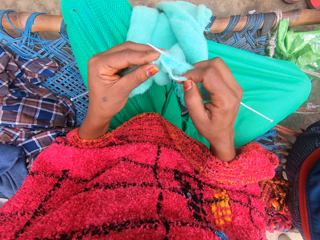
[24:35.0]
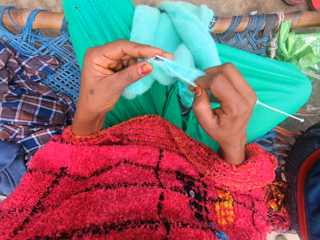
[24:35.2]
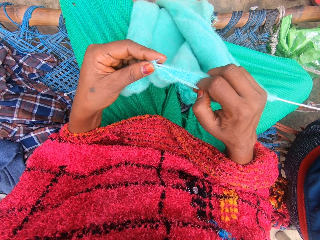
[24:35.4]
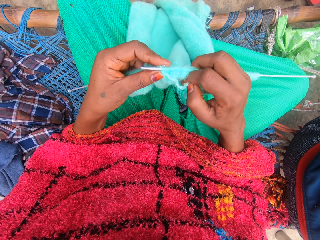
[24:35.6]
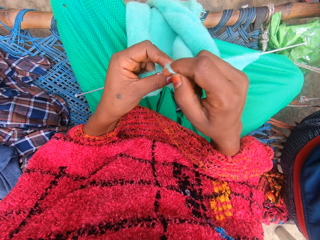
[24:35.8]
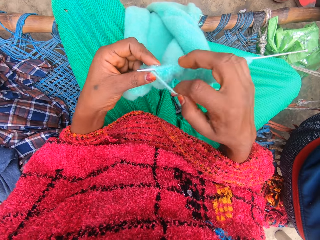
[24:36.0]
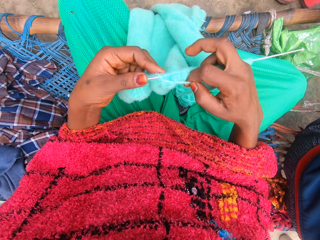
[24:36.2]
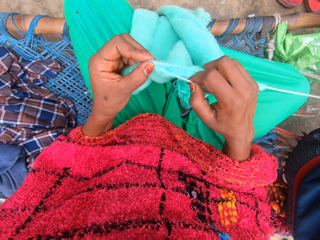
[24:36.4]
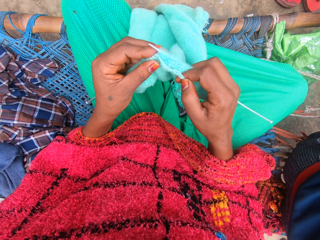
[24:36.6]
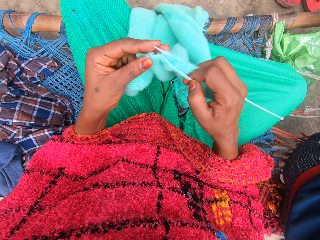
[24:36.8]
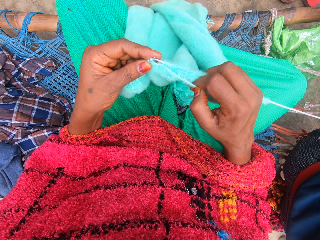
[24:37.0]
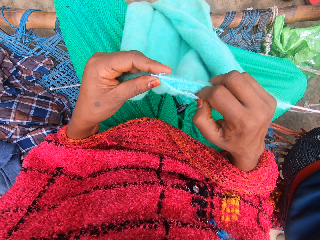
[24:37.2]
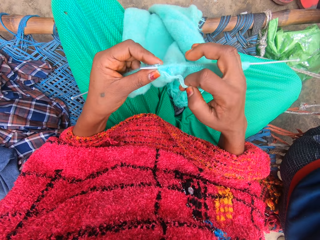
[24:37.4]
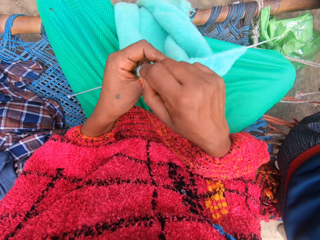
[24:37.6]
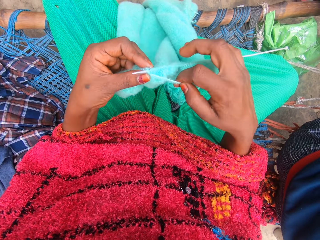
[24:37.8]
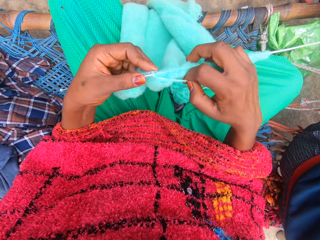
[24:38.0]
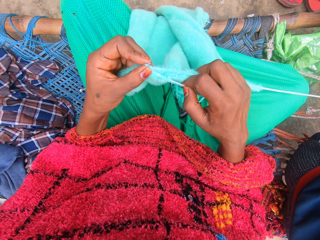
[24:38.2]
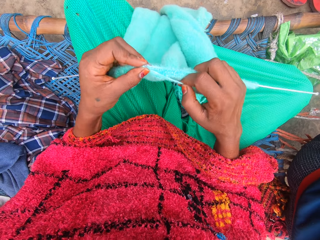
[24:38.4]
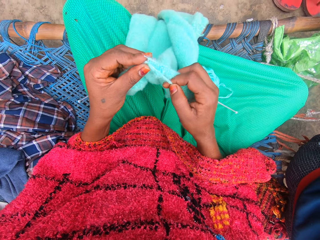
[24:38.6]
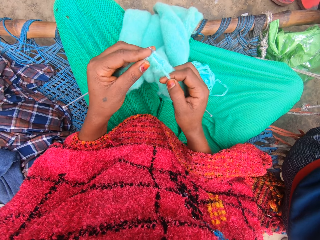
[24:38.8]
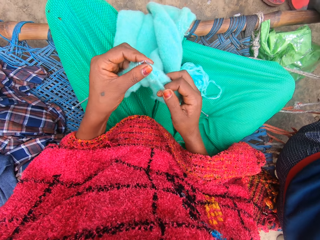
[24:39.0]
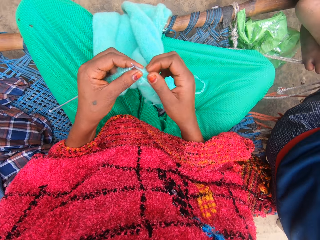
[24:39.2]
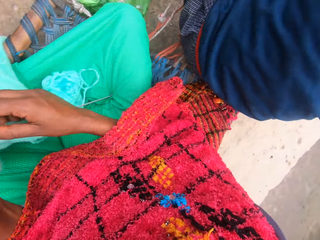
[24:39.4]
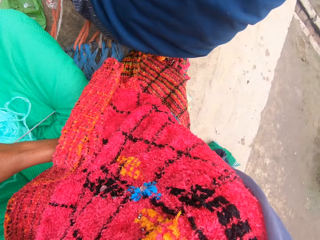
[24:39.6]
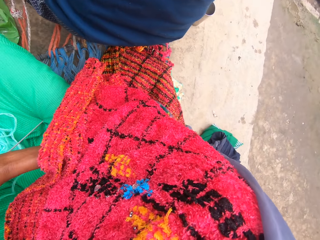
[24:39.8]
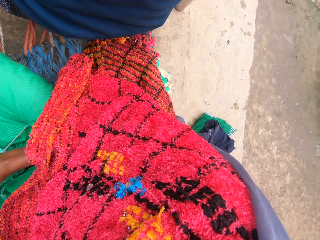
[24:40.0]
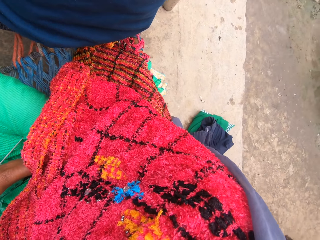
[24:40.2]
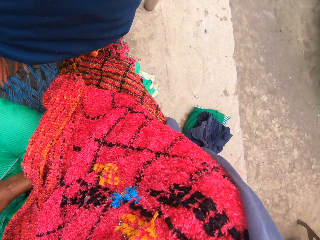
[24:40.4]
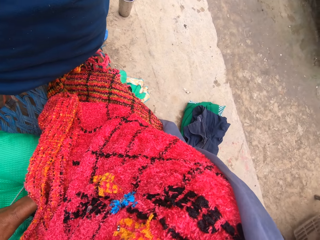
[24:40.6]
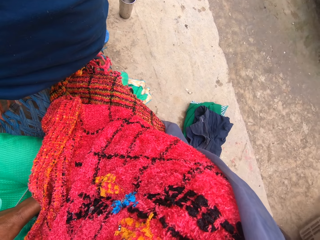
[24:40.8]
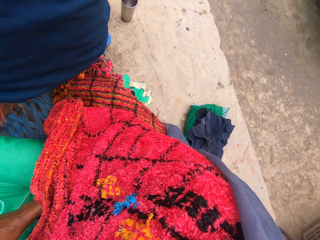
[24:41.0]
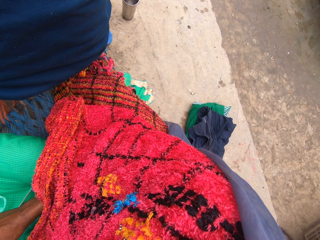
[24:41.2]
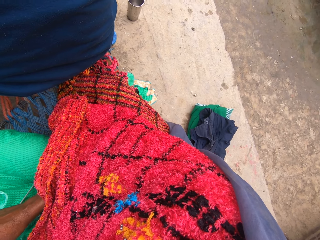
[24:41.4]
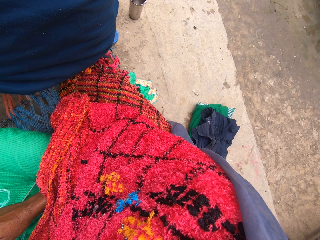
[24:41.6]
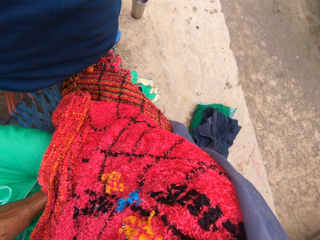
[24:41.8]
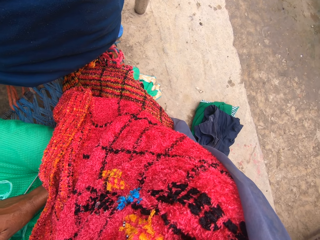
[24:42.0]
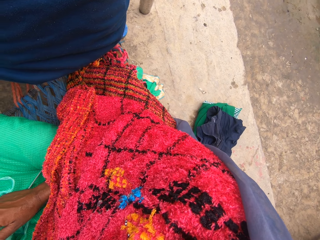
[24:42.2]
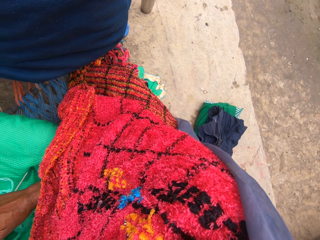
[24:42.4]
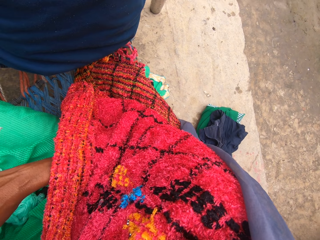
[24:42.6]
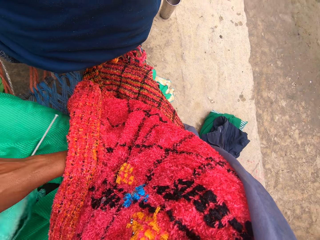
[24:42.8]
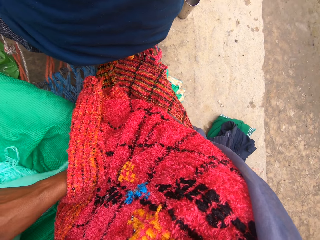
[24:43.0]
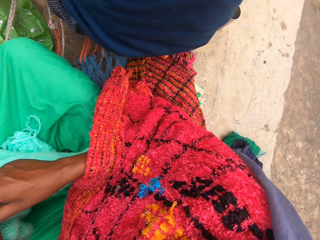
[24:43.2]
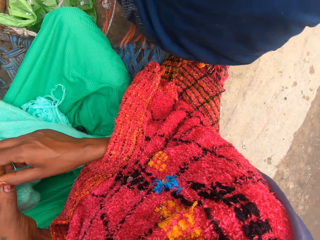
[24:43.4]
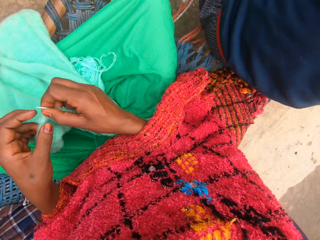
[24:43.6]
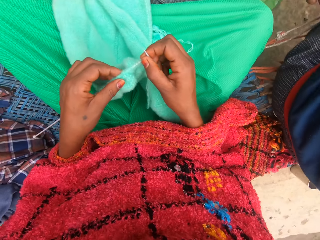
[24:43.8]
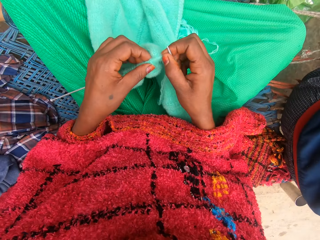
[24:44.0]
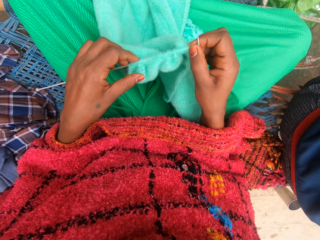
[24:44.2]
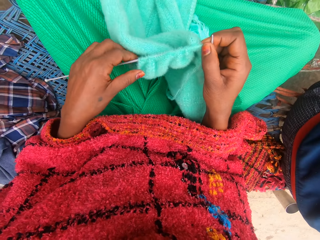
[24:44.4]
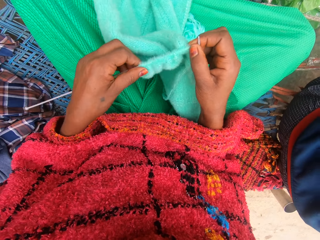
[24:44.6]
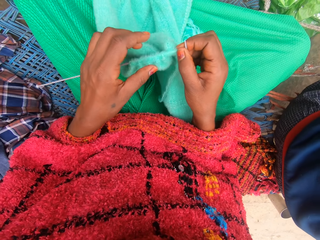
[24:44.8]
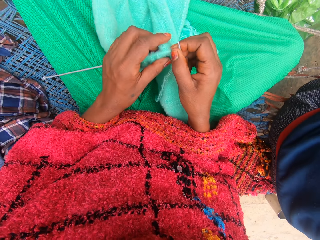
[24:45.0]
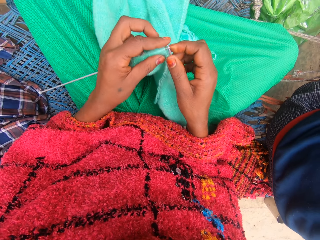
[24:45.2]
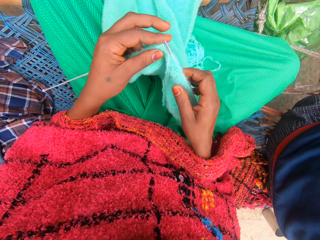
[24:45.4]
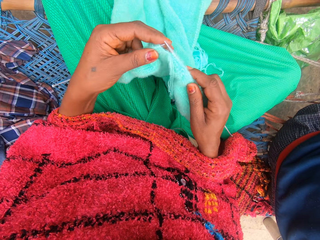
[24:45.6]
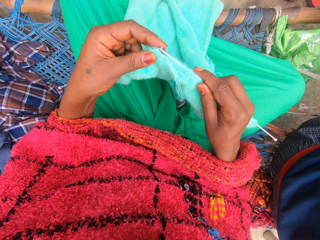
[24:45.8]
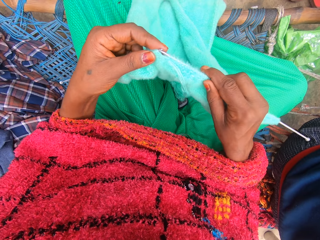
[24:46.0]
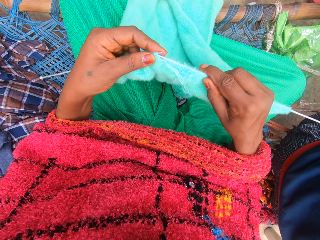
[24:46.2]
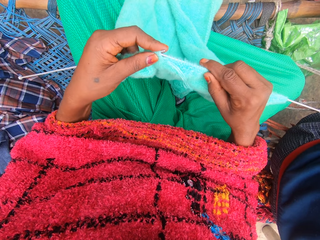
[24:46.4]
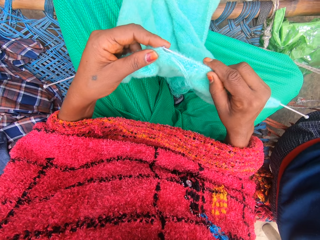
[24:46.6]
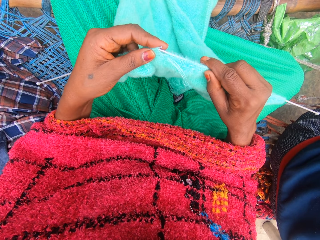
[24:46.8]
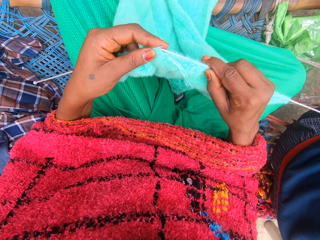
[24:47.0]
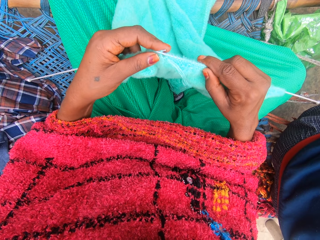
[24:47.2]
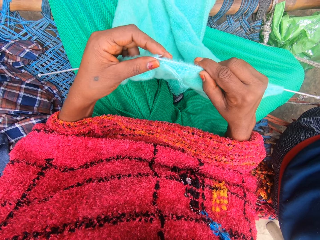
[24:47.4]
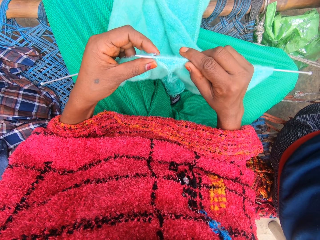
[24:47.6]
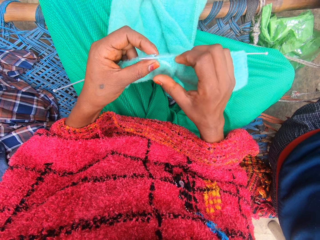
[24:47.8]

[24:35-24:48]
The camera wearer looks around. She talks to someone. She adjusts the piece of garment with her left hand. She weaves the fabric with the weaving sticks.

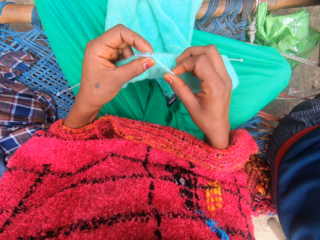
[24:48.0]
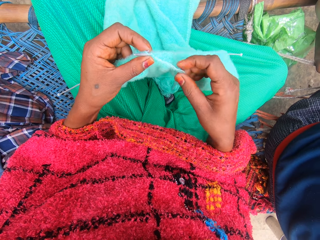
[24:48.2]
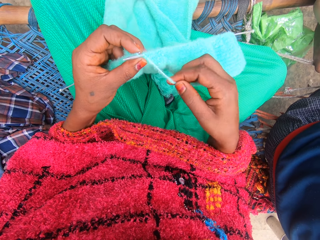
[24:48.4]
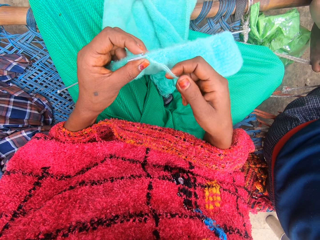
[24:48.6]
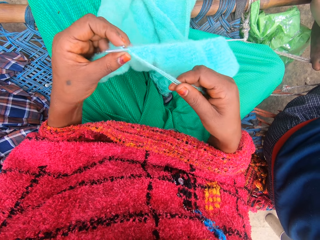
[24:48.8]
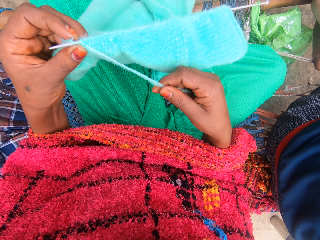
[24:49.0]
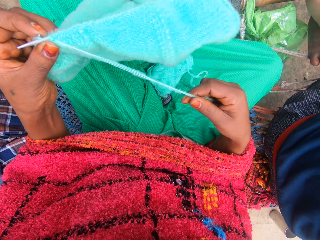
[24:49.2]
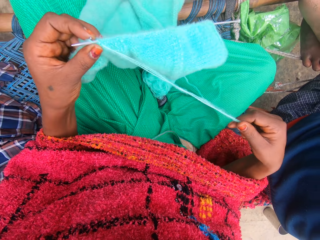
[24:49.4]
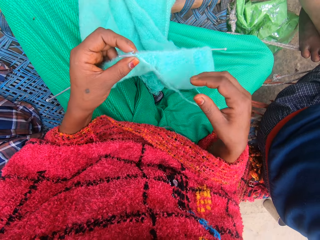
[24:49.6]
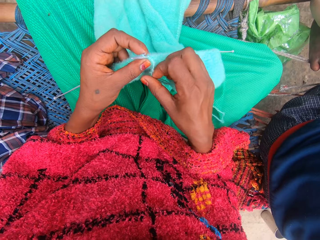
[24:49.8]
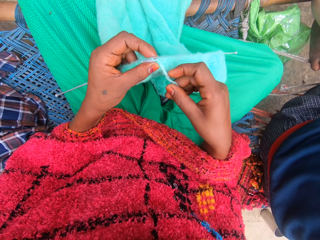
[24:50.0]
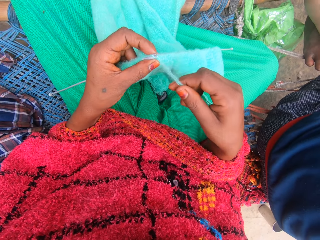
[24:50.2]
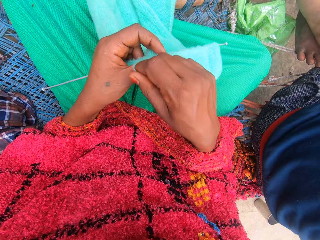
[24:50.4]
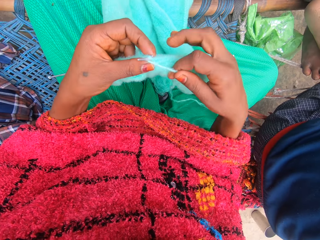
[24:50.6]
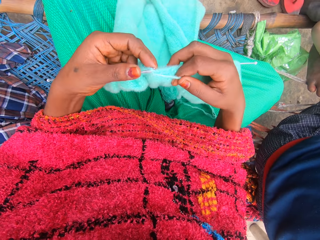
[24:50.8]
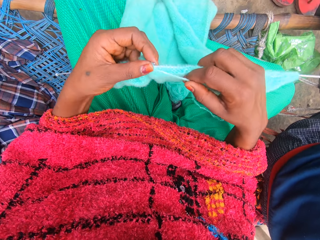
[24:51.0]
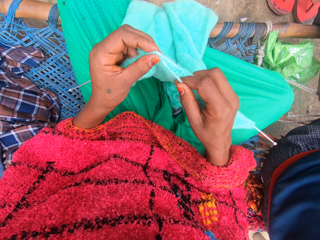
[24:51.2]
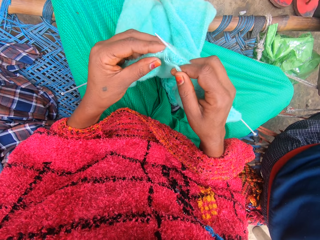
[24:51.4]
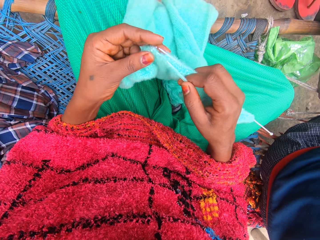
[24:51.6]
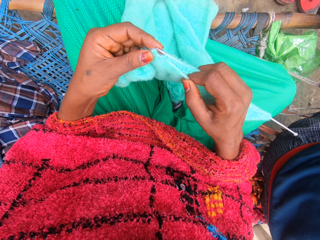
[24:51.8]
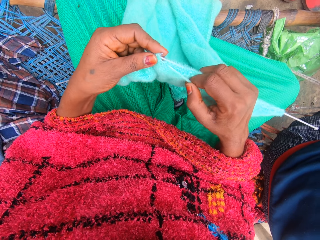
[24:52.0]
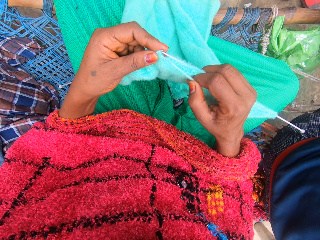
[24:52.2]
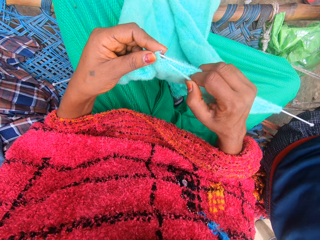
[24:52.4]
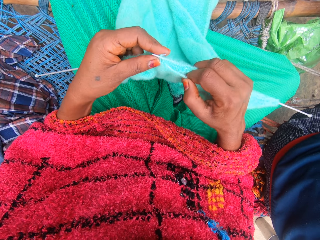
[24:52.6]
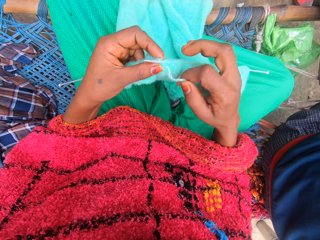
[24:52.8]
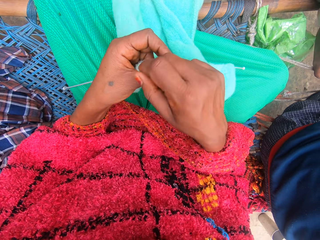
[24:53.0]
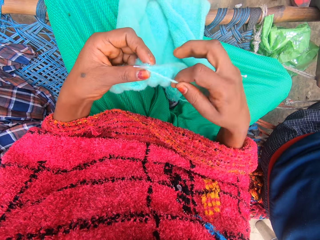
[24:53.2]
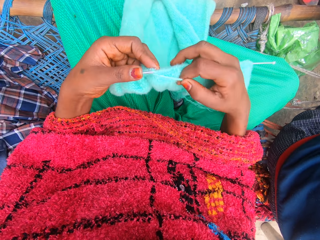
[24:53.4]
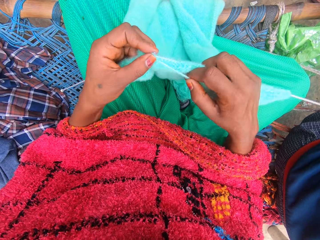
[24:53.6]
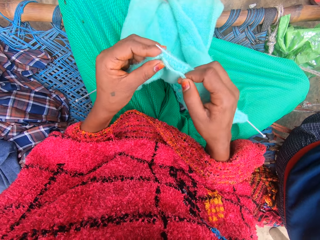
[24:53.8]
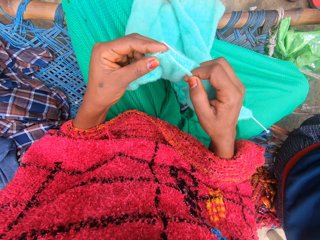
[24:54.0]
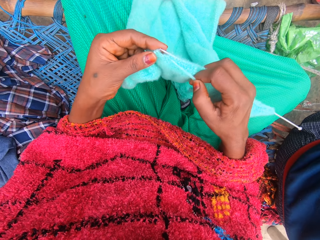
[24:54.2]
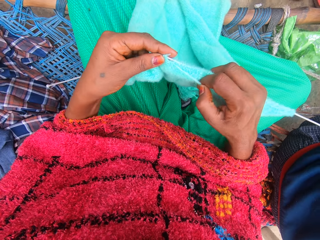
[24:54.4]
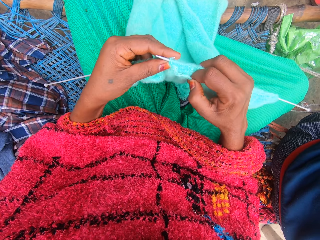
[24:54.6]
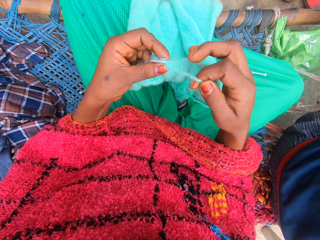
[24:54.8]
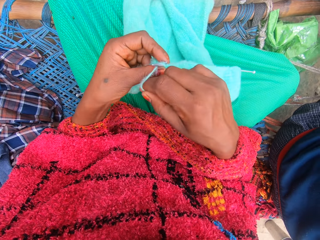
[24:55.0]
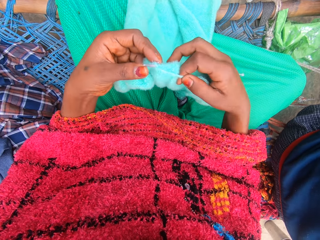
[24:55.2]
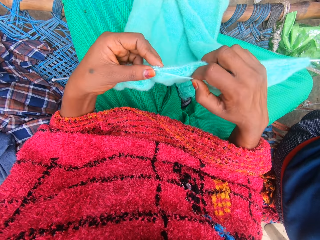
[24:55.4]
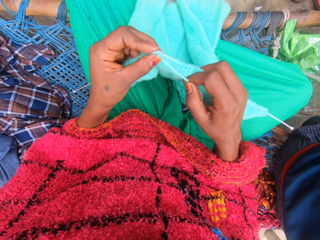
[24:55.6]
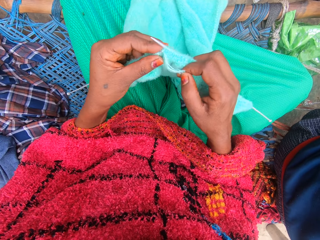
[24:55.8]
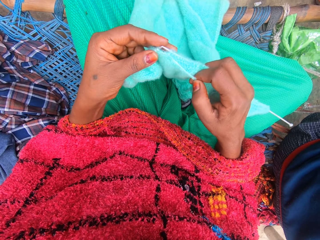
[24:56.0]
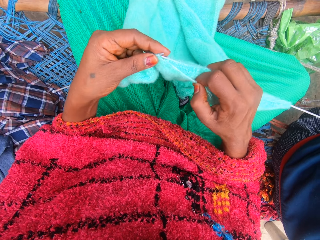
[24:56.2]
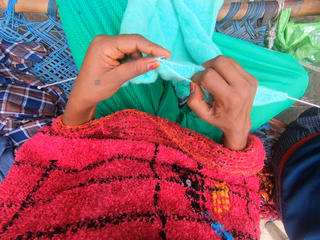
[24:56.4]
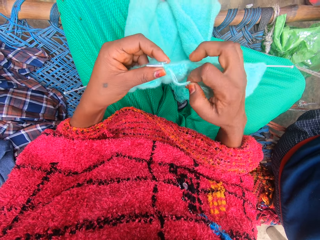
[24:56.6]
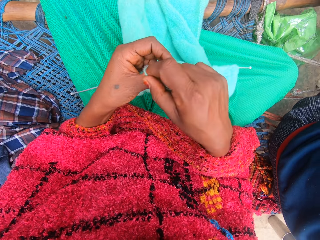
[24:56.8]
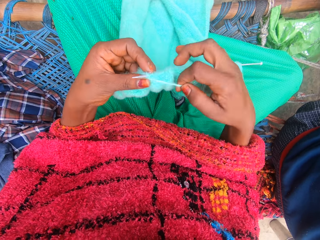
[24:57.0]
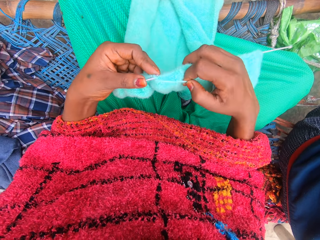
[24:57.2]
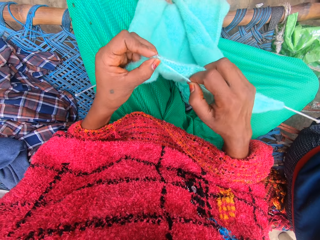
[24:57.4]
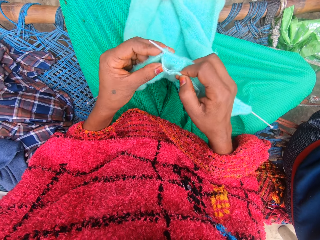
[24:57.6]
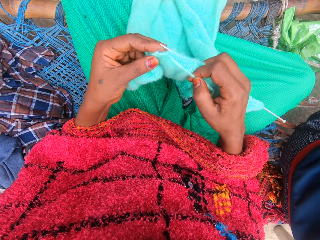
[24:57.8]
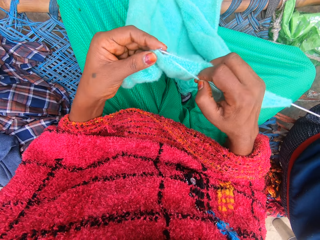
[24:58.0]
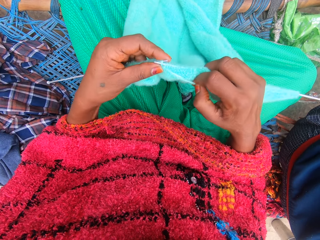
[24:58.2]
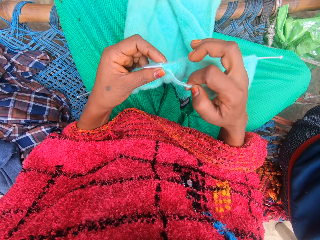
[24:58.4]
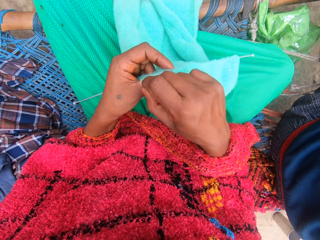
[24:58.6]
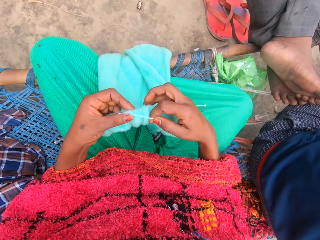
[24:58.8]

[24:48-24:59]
The camera wearer pulls the yarn with her right hand. She knits the yarn into a piece of garment with knitting pins.
